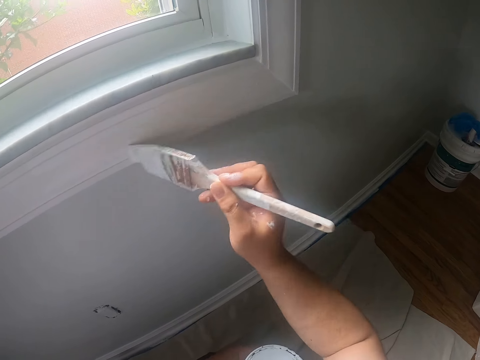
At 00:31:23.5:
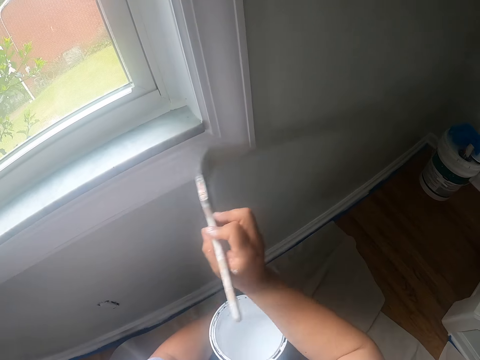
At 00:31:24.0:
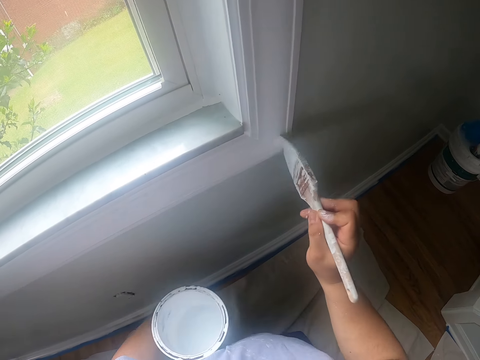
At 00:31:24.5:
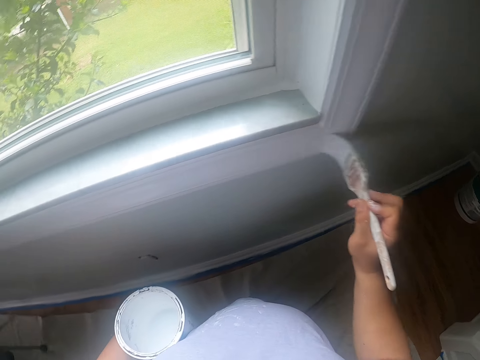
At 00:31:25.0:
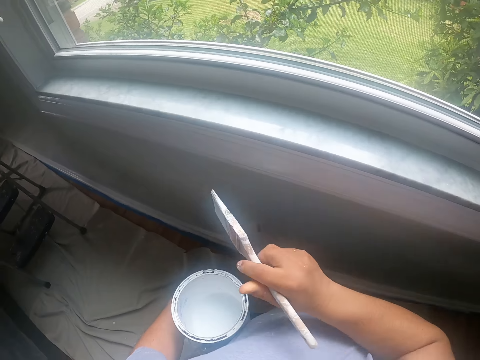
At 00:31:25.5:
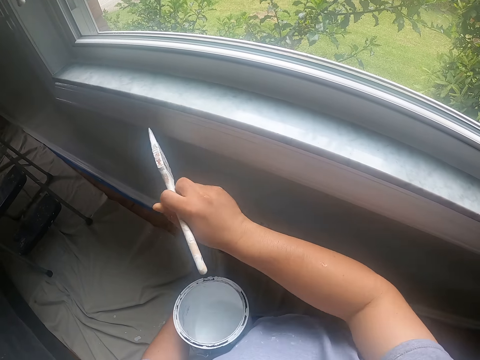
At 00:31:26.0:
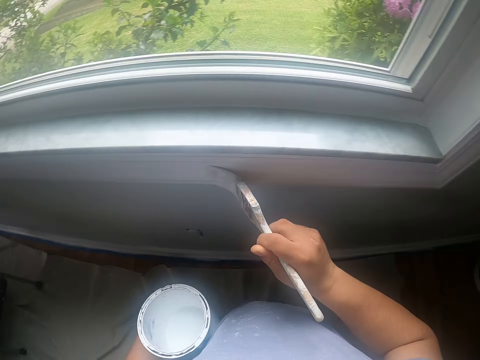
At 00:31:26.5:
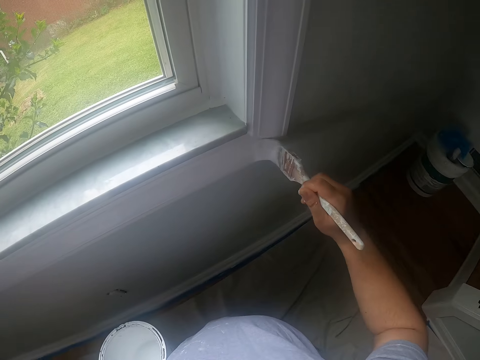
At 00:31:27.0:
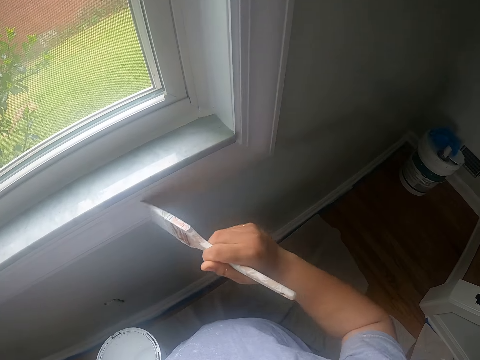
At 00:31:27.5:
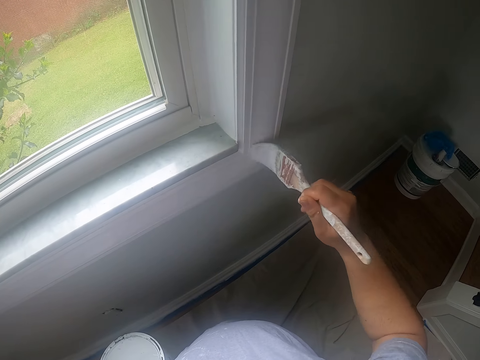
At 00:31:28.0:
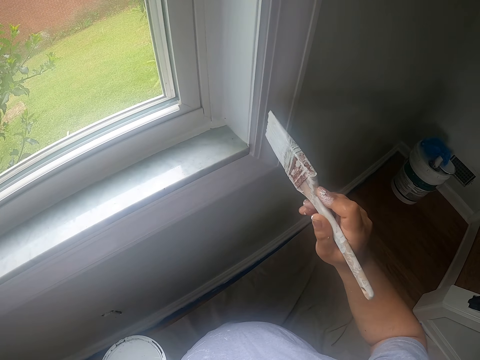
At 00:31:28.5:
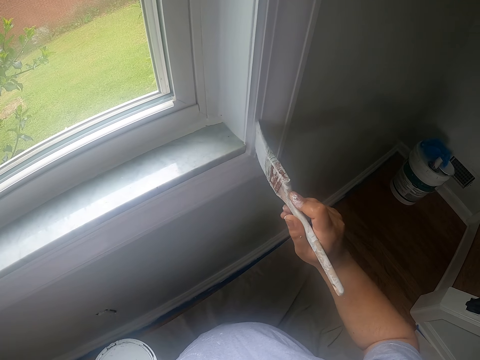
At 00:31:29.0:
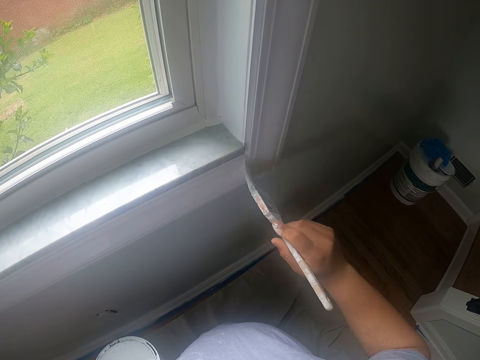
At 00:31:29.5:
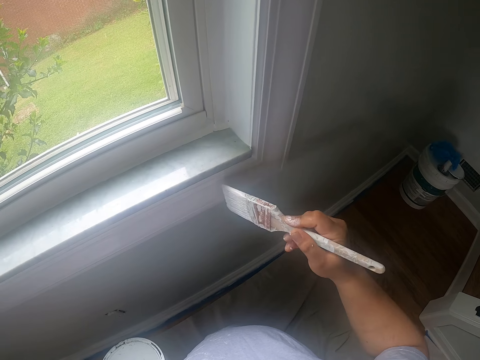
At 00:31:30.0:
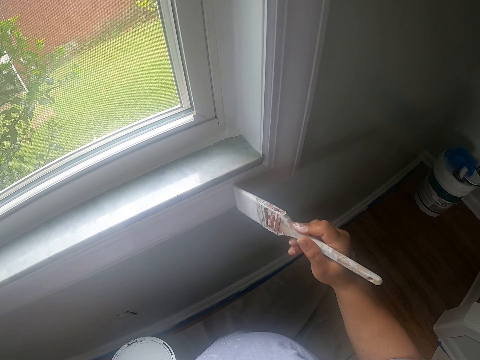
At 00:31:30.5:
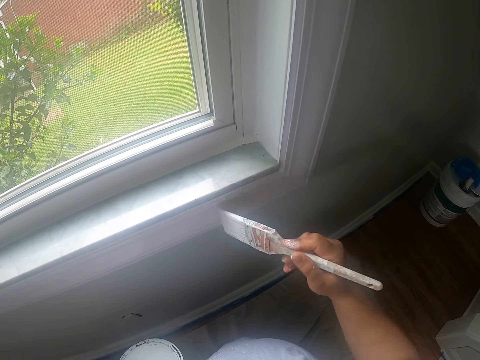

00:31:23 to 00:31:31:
The camera wearer swings their hand. They paint the casing using a paintbrush.

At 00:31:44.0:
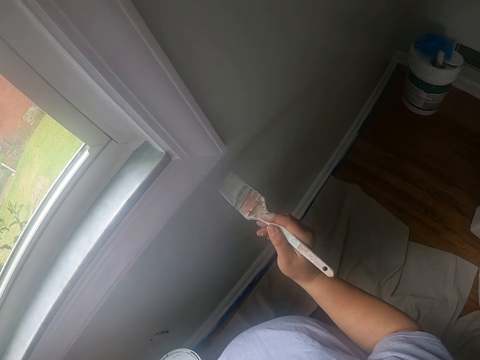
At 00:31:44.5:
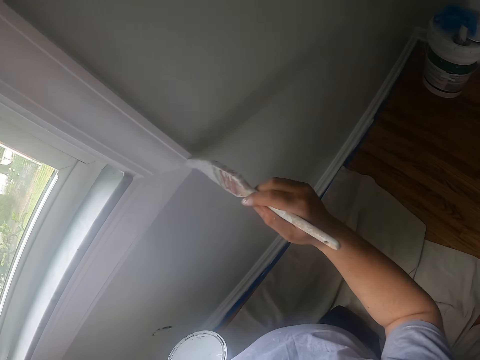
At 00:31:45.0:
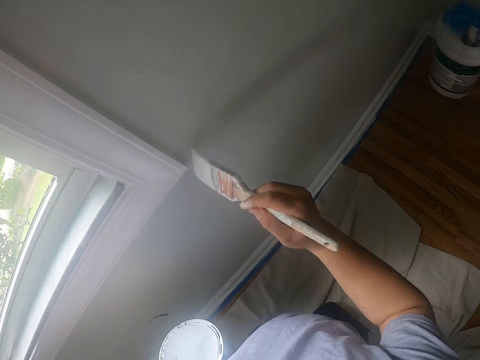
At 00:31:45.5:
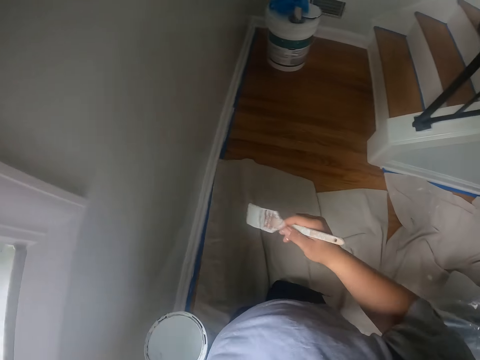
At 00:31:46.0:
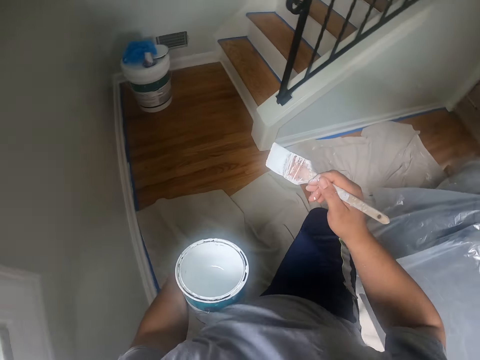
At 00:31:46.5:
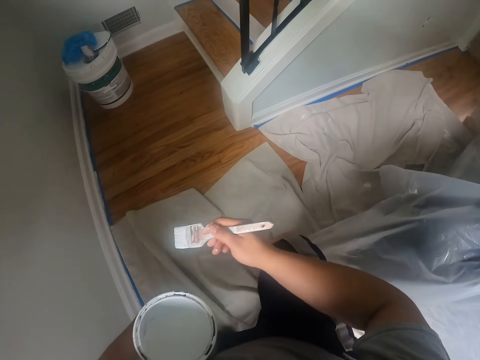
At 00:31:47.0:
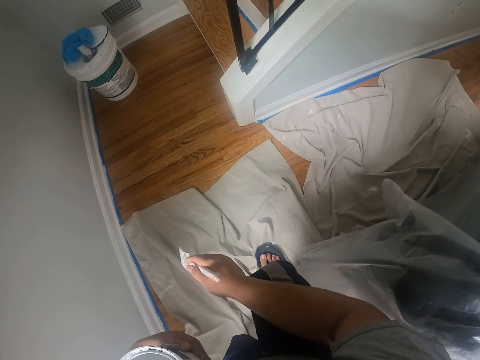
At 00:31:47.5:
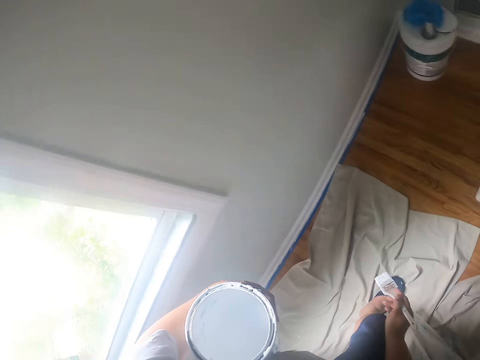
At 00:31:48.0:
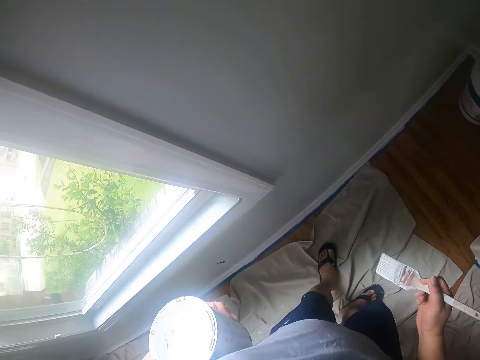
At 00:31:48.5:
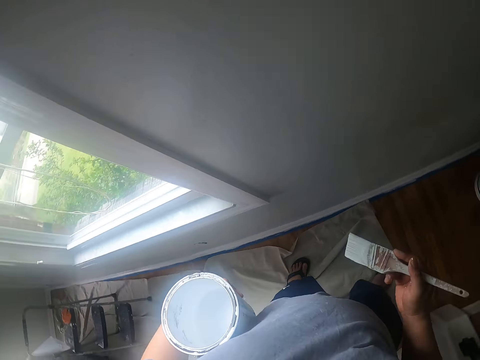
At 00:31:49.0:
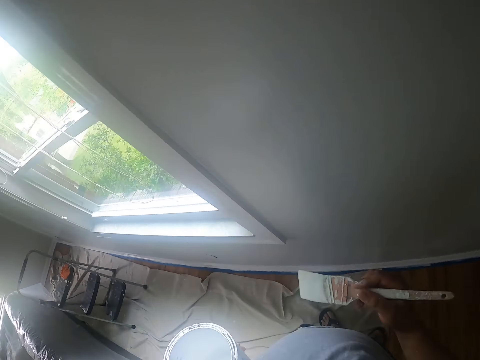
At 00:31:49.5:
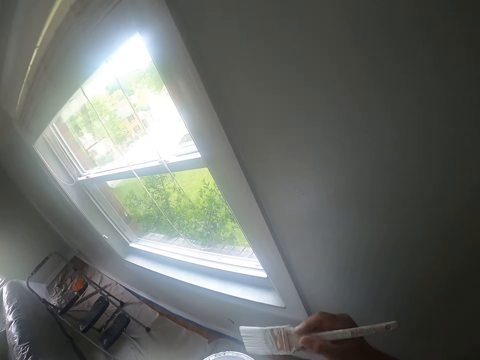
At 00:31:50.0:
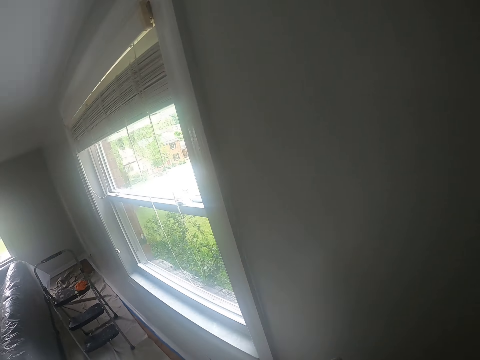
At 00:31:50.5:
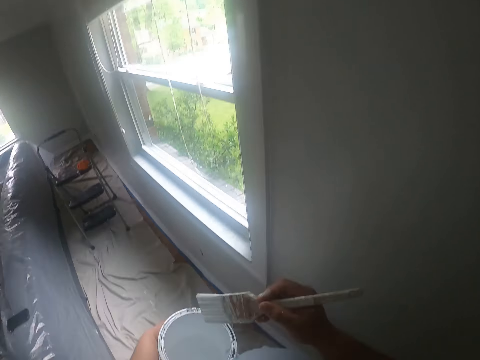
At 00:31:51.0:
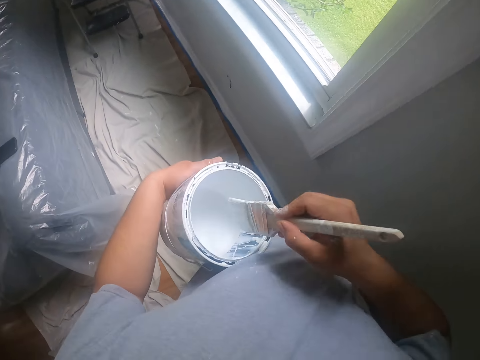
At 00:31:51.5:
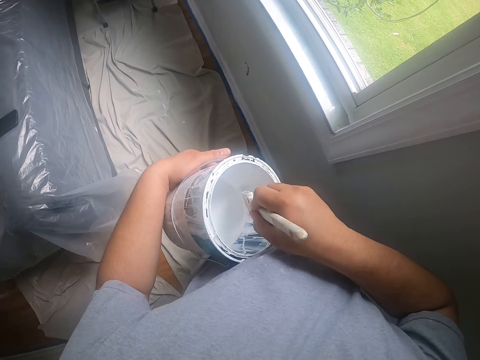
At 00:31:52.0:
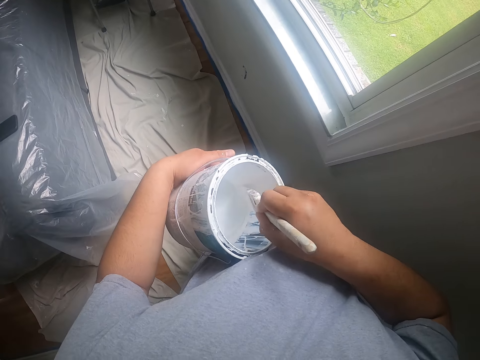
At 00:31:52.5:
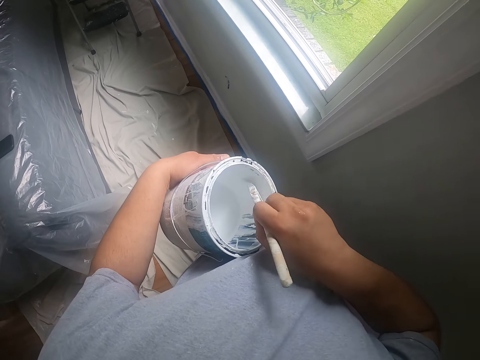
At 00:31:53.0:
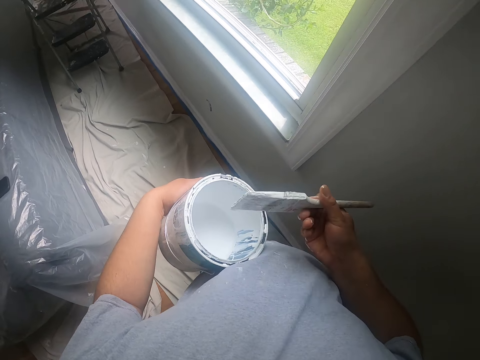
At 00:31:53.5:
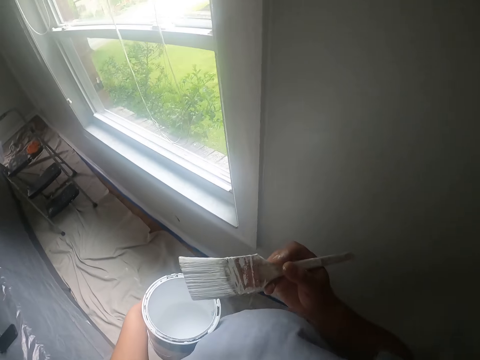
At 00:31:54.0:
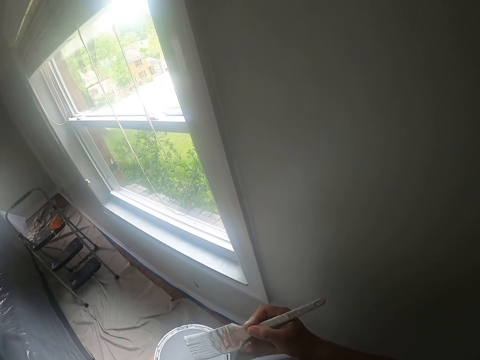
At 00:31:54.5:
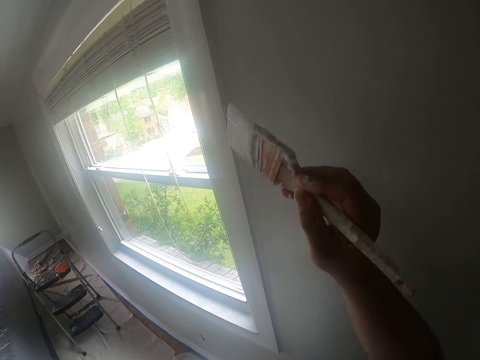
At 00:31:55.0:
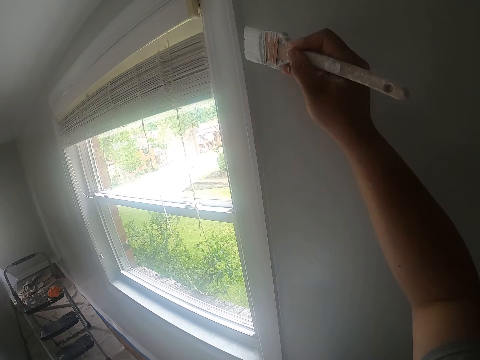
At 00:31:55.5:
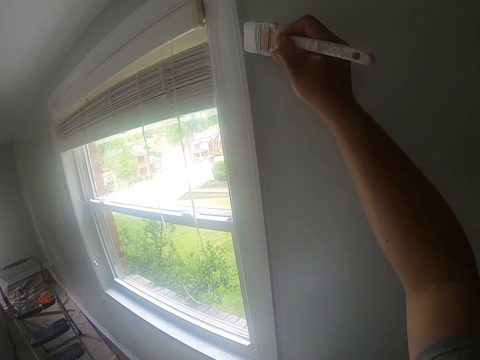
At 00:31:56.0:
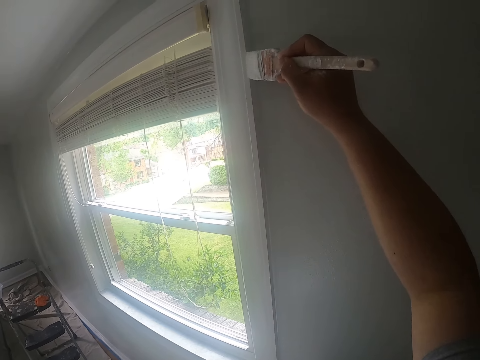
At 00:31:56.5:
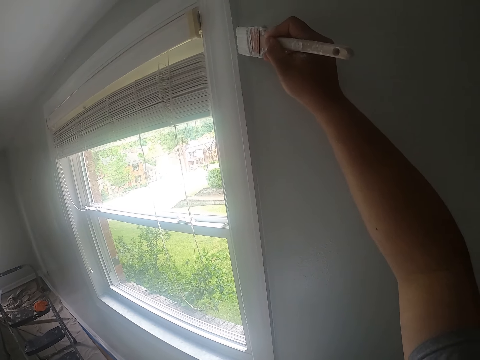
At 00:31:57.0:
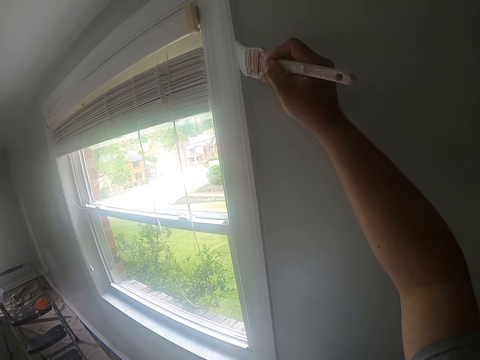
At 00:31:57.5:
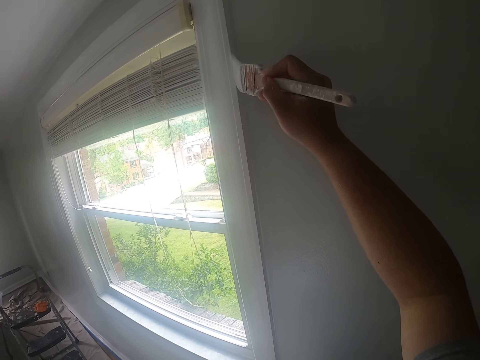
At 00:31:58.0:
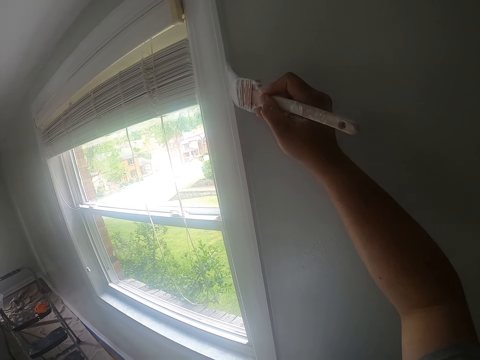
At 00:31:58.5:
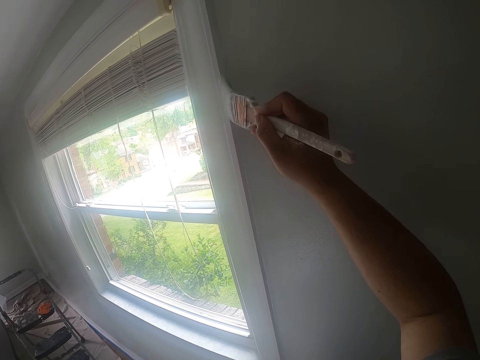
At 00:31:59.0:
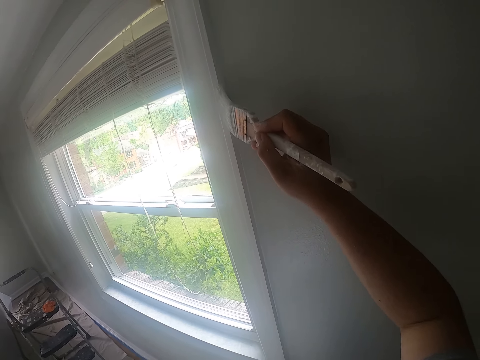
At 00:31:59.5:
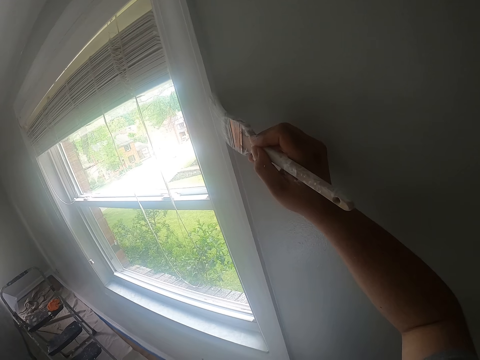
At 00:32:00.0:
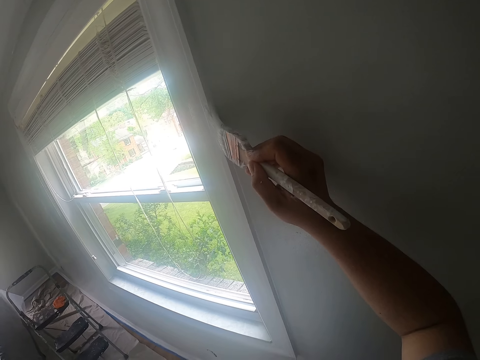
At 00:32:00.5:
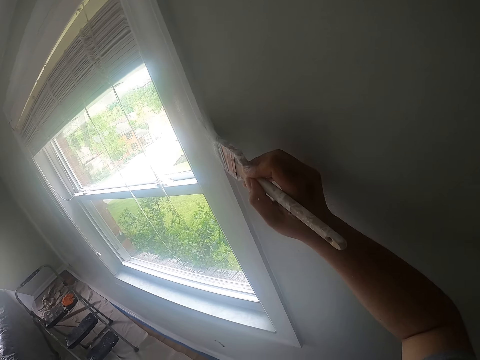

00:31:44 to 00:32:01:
The camera wearer stands up. He stares at the window. He dips the paintbrush into a can of paint with his right hand. He removes the paintbrush from the can. He shakes off excess paint on the paintbrush with his right hand. He paints the window frame with the paintbrush in his right hand.

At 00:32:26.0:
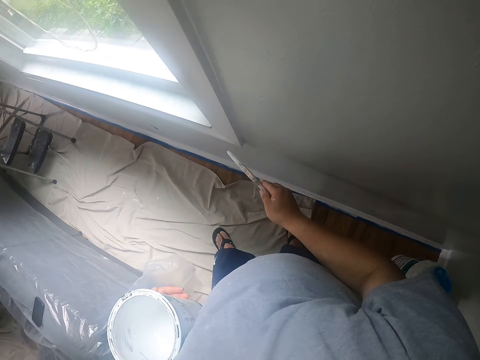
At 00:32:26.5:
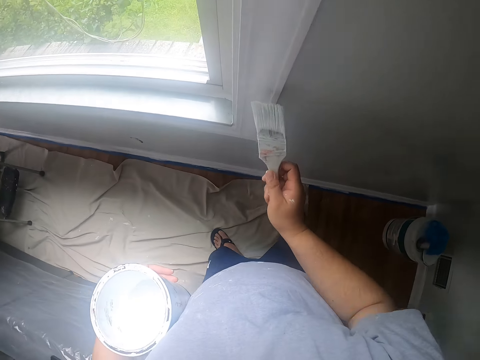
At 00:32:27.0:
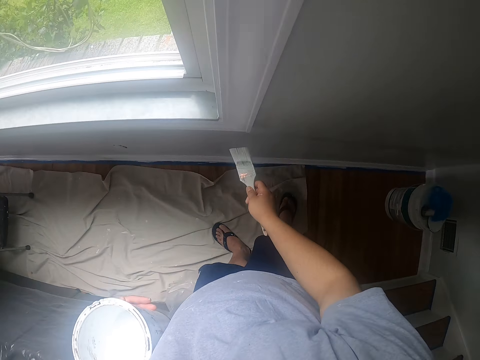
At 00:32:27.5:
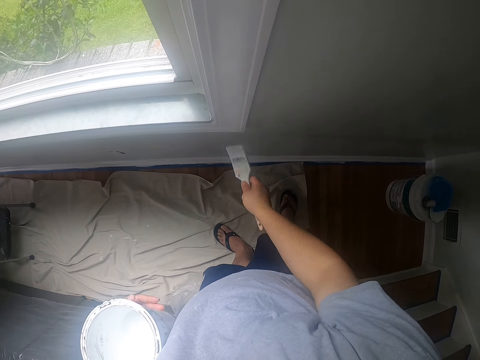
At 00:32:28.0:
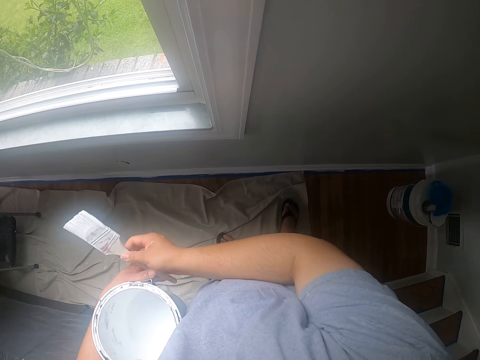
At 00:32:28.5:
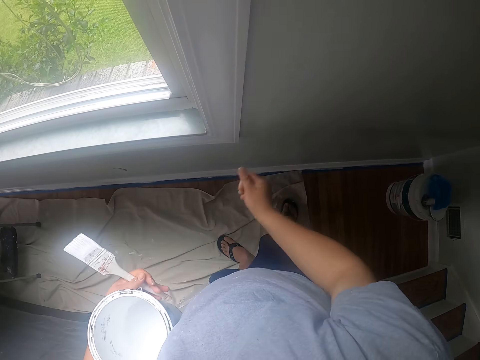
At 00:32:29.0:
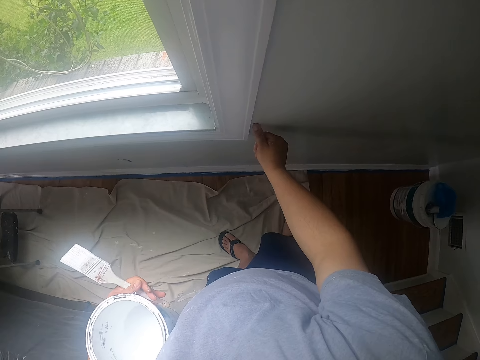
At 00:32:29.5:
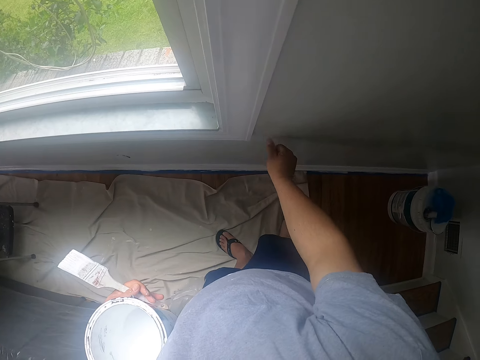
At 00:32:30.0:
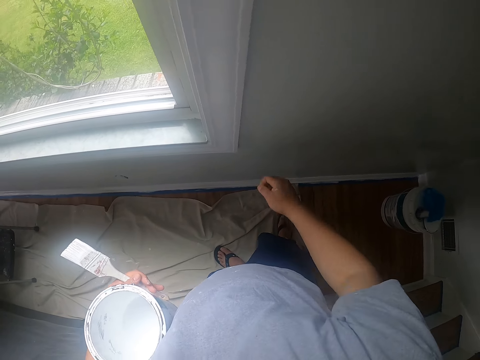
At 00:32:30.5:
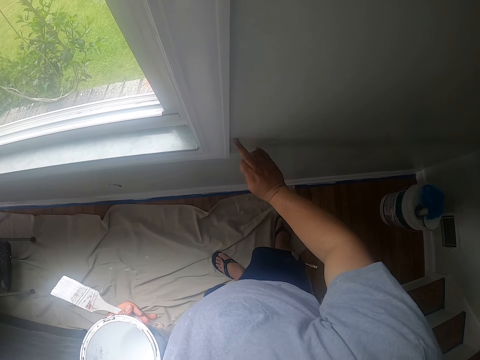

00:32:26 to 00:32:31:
The camera wearer passes the paintbrush from his right hand to his left hand. He cleans paint off the window frame with his right hand, wiping the excess paint with his finger.
